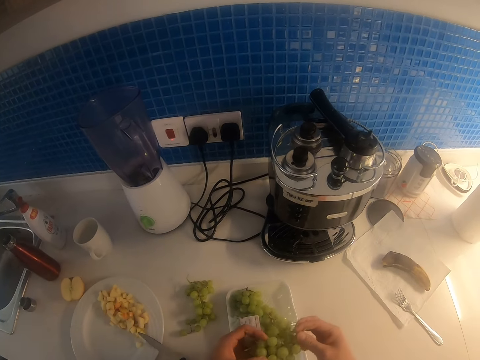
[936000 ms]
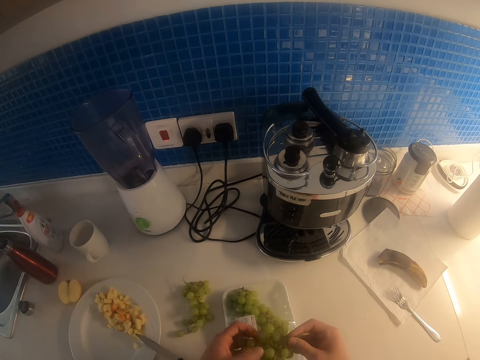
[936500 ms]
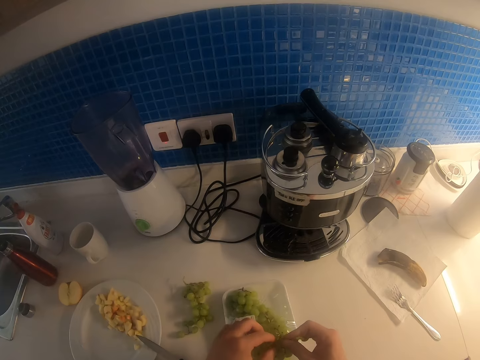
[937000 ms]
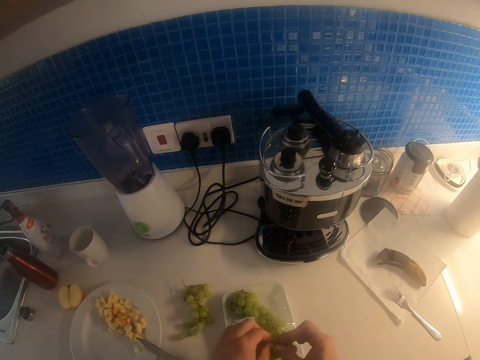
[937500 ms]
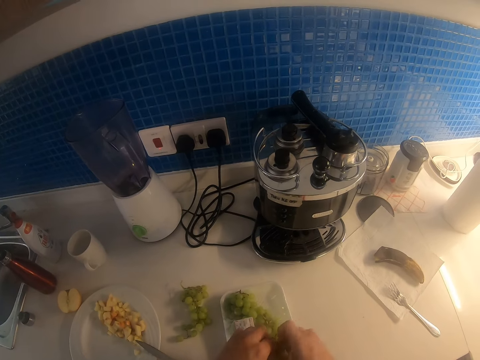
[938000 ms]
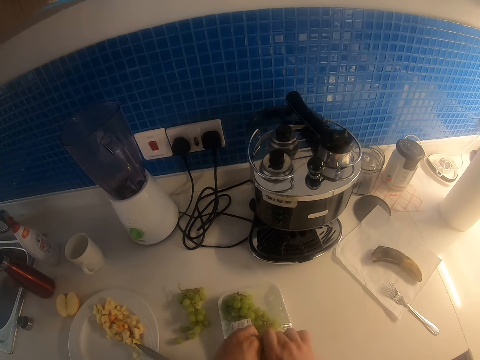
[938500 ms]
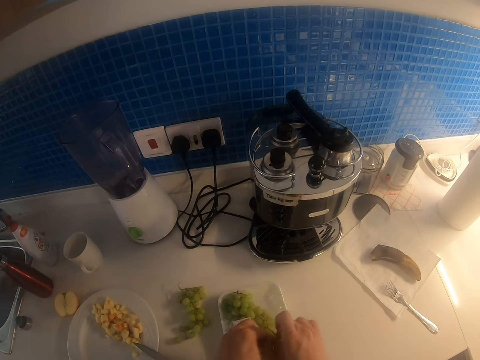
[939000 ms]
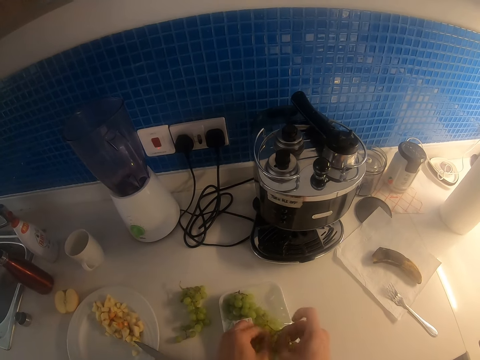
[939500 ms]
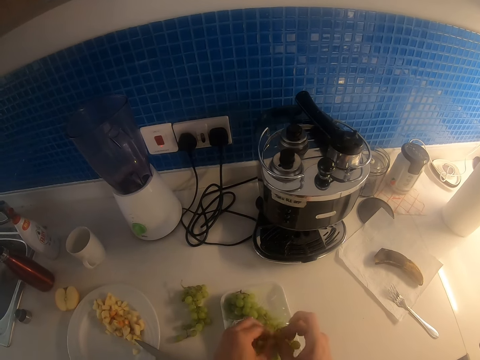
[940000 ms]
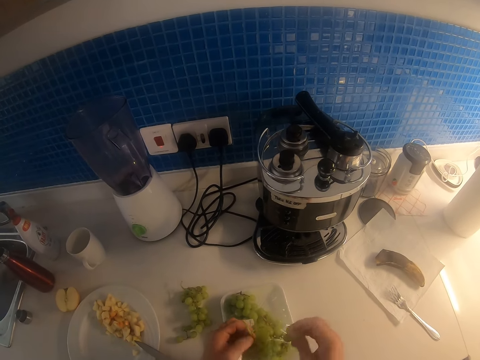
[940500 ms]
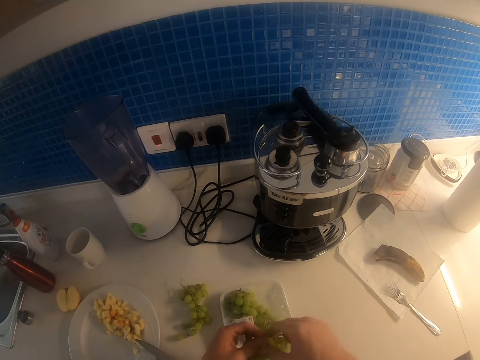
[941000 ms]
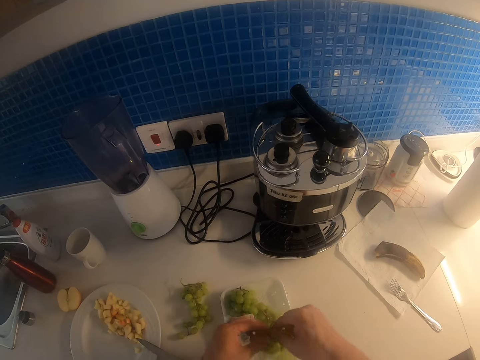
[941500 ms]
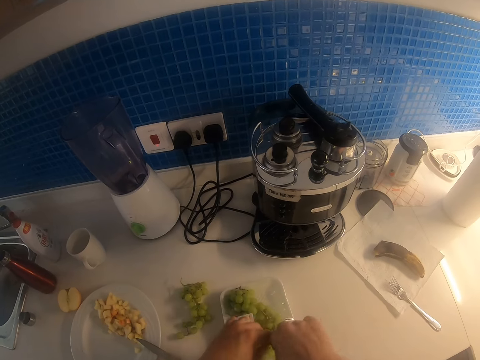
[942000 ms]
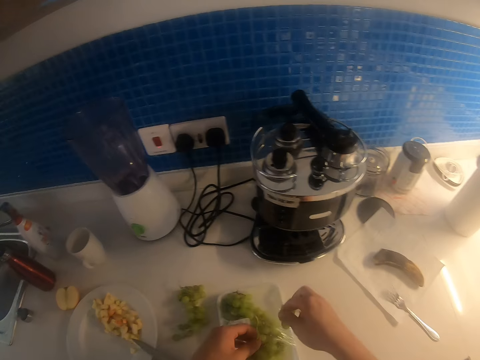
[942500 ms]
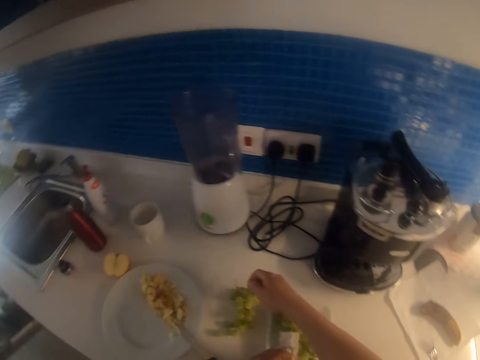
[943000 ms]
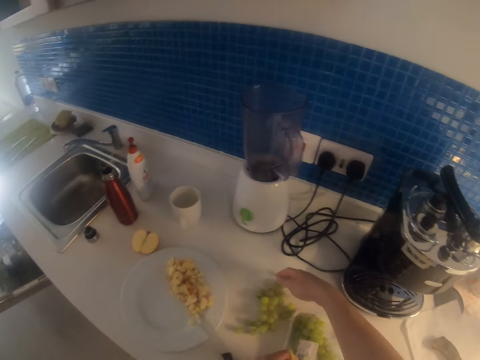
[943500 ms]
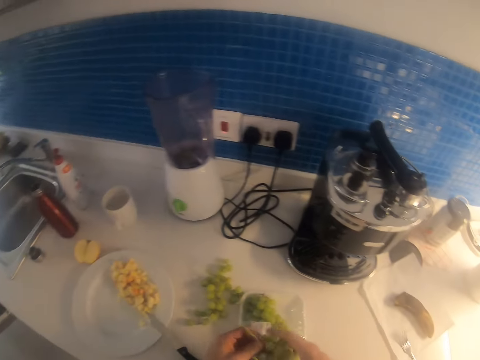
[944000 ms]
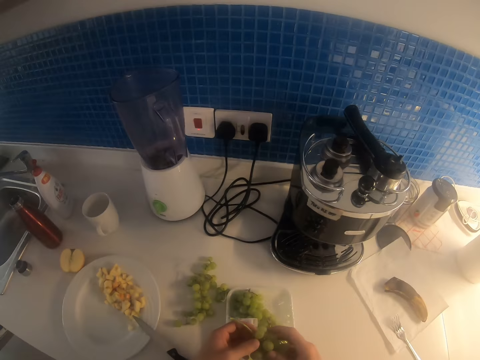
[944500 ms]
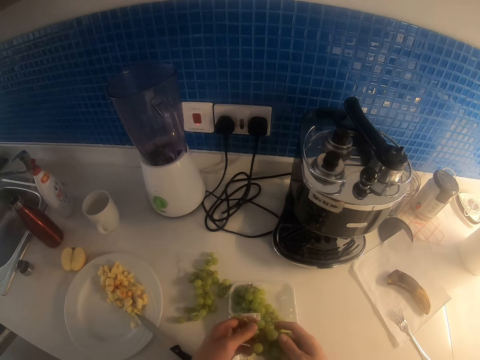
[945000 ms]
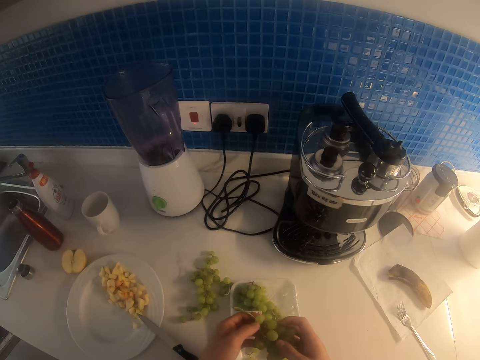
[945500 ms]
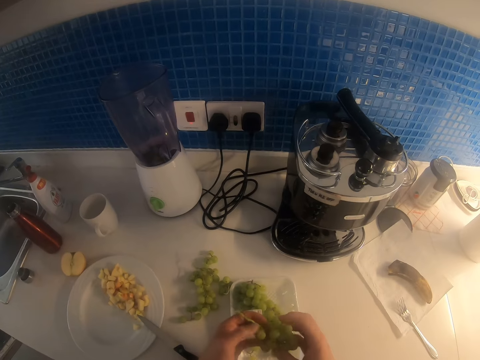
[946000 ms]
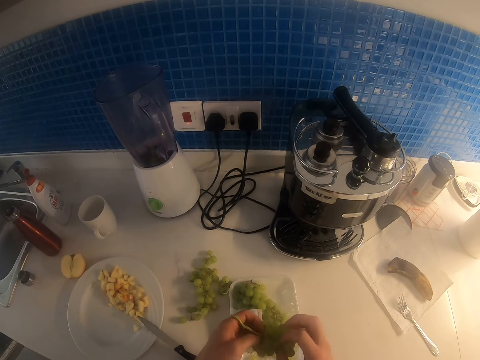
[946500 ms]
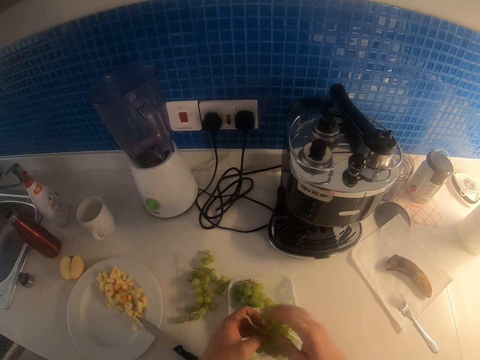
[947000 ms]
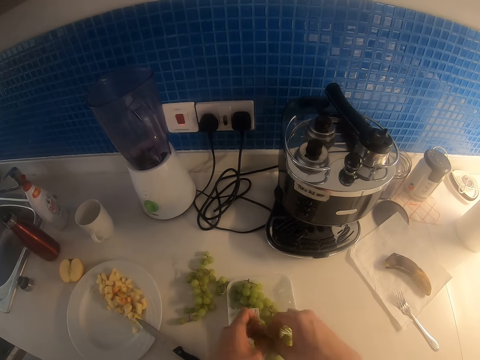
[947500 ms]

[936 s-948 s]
The camera wearer cuts the grapes. They place the grapes on the table. They touch the grapes.

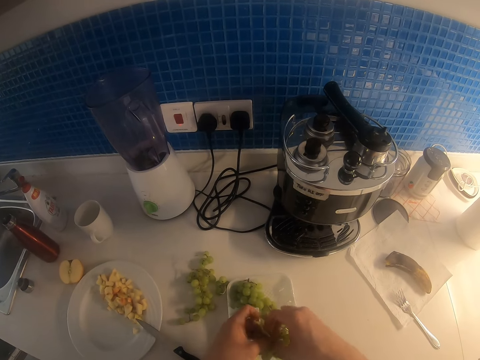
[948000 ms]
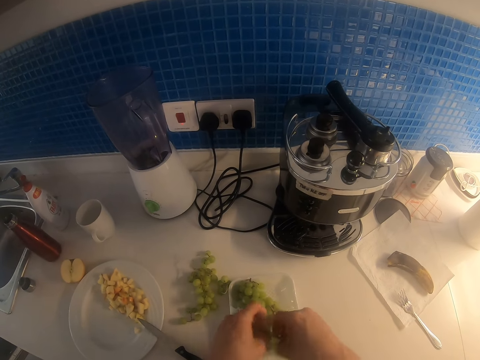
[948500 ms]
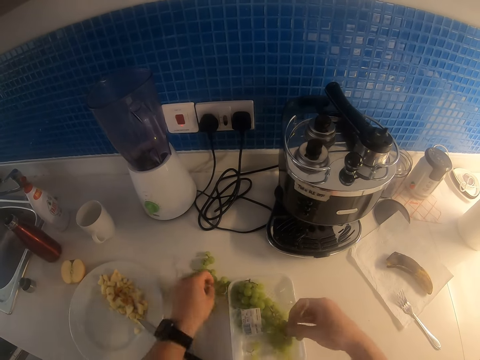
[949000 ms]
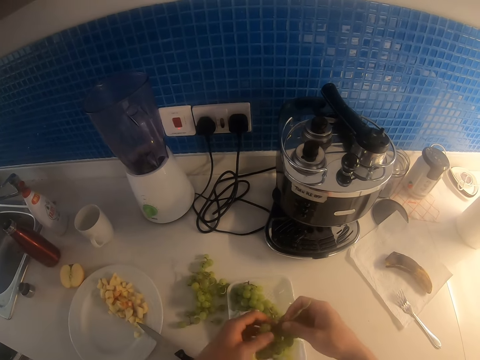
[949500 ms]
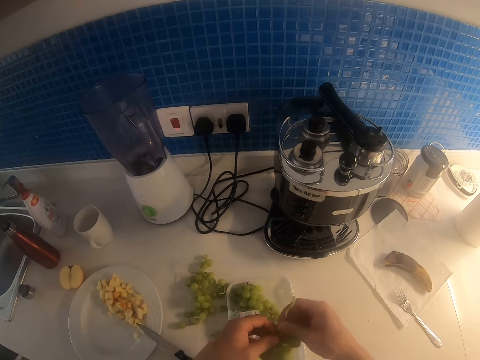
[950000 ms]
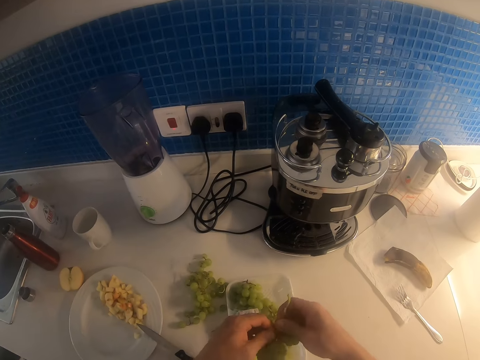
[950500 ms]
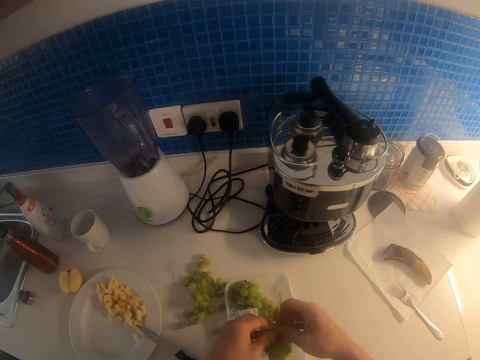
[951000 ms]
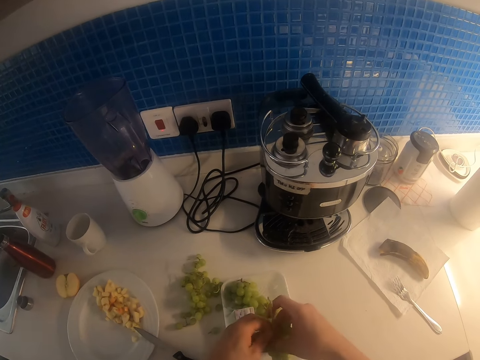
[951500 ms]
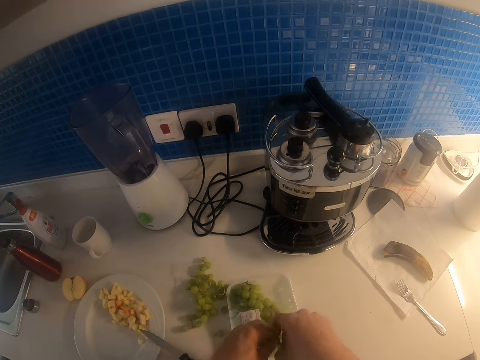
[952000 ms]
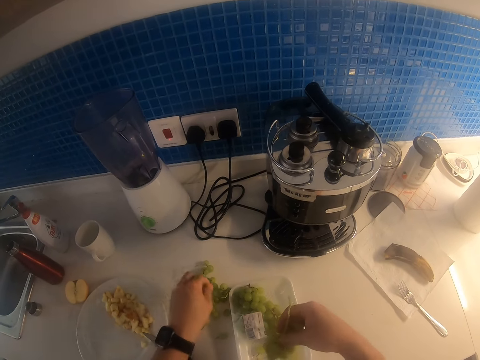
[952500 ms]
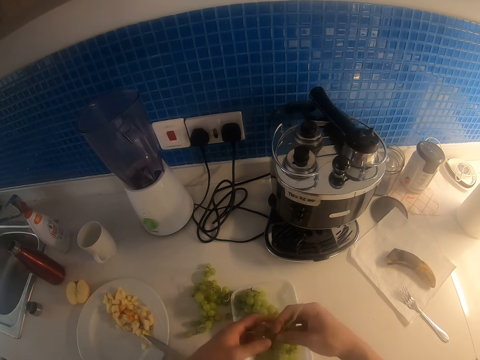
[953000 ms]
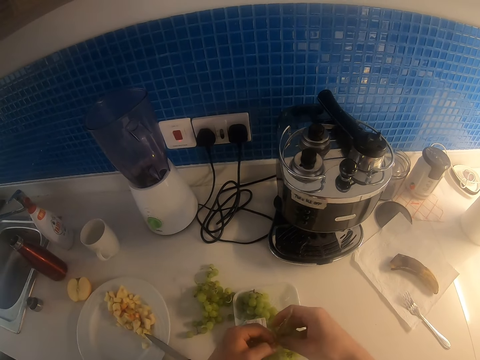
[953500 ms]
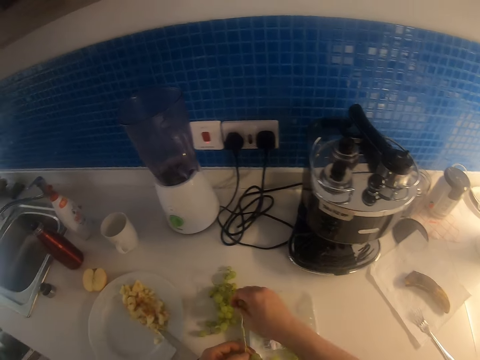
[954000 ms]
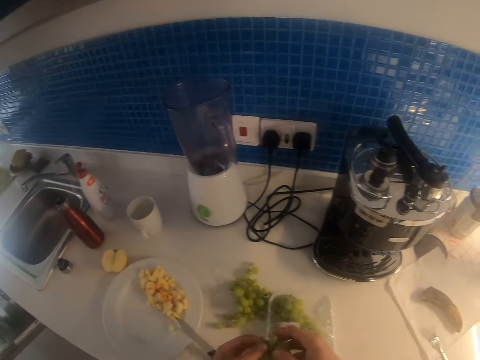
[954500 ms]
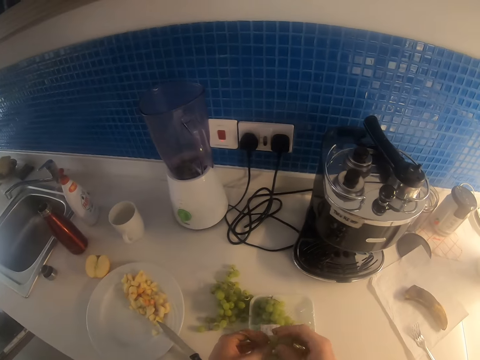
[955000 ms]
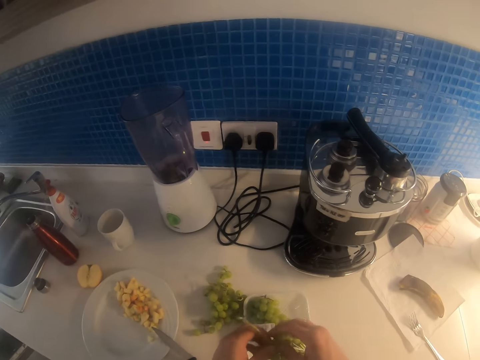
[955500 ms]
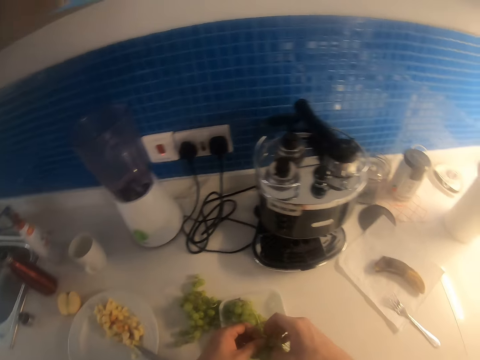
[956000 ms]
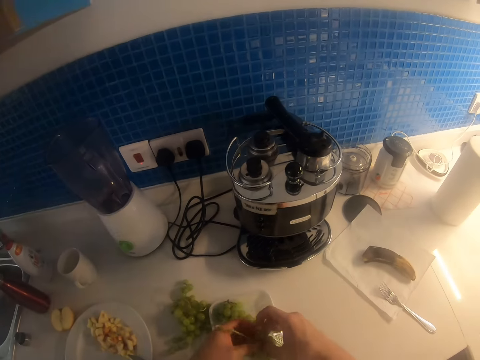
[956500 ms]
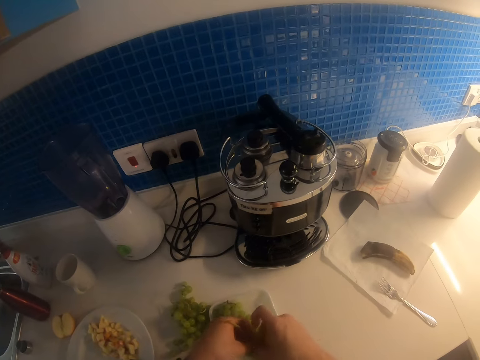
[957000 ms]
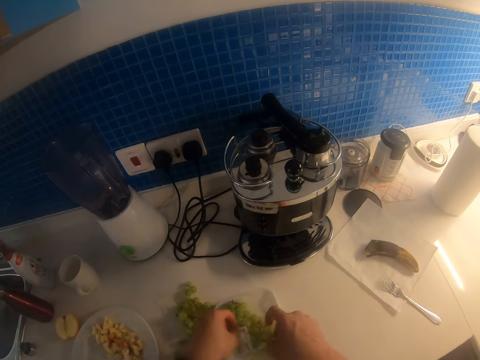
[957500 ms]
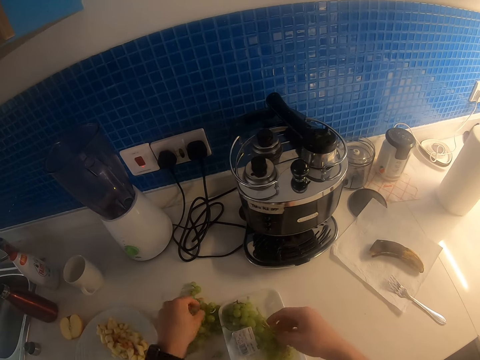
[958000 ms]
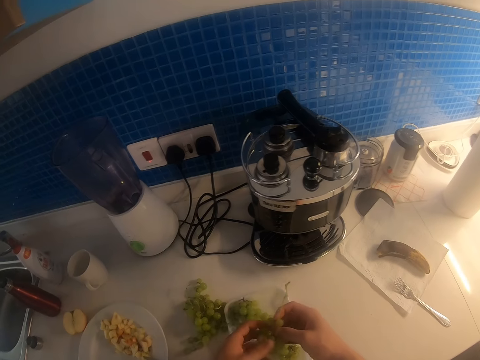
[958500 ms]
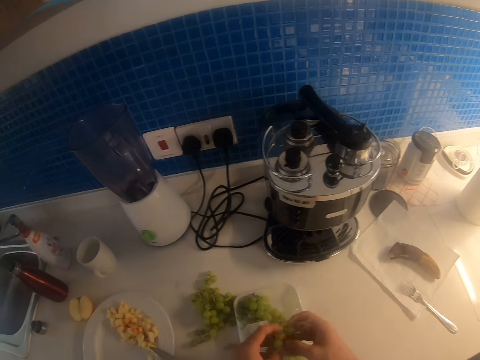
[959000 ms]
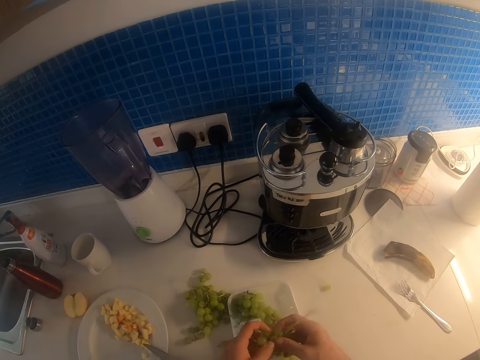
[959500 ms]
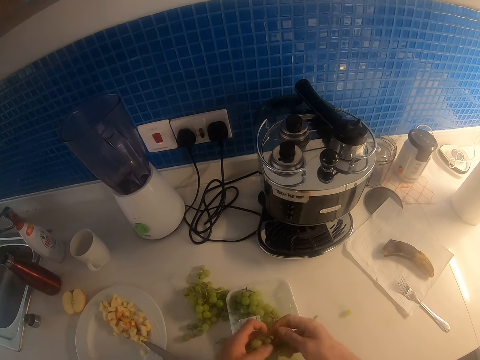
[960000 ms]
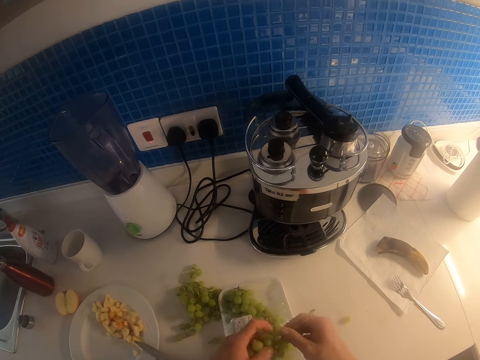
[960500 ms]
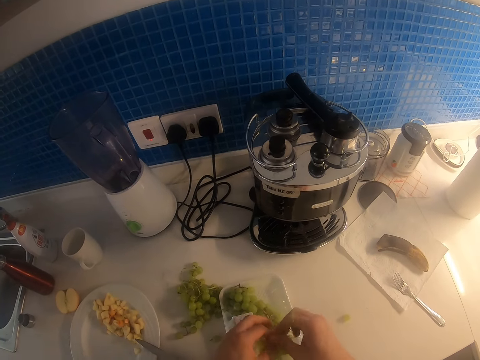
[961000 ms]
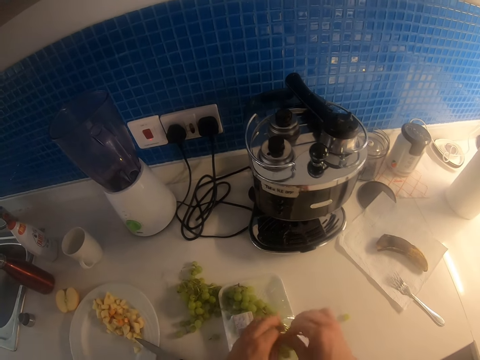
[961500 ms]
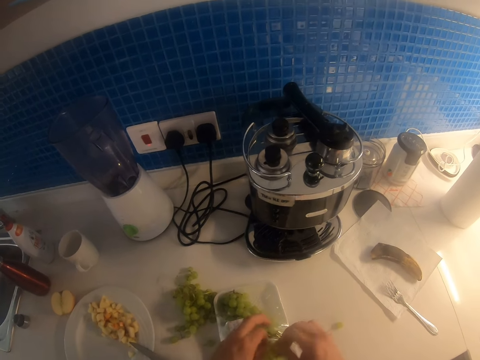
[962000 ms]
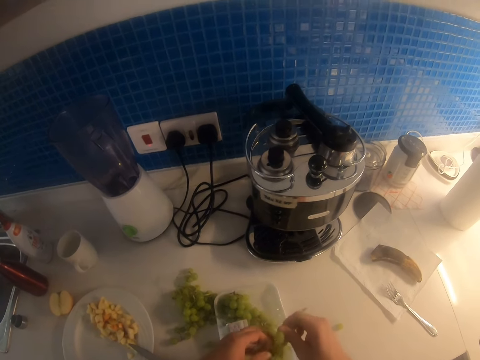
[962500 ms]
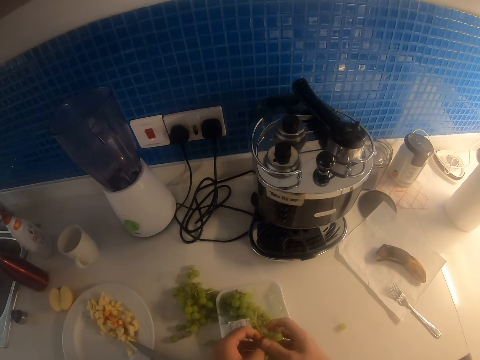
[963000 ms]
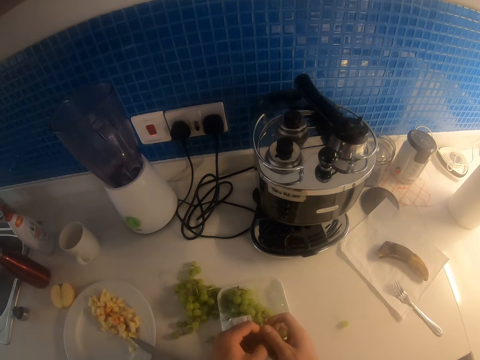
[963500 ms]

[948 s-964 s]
The camera wearer cuts the grapes. They place the grapes on the table. They touch the grapes. They cut the grapes. They place the grapes on the table. They cut the grapes. They place the grapes on the table. They touch the grapes. They place the grapes on the table. They touch the grapes.
